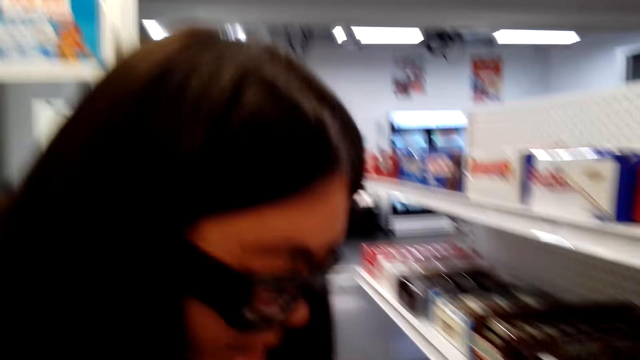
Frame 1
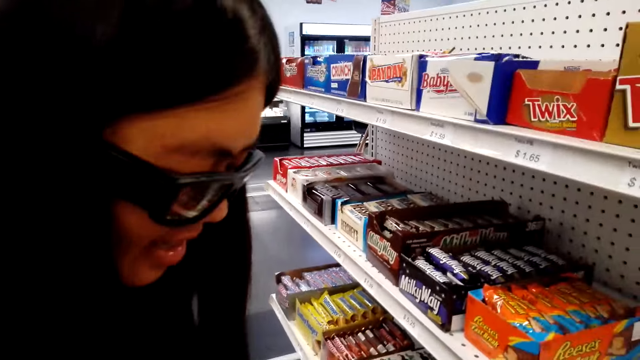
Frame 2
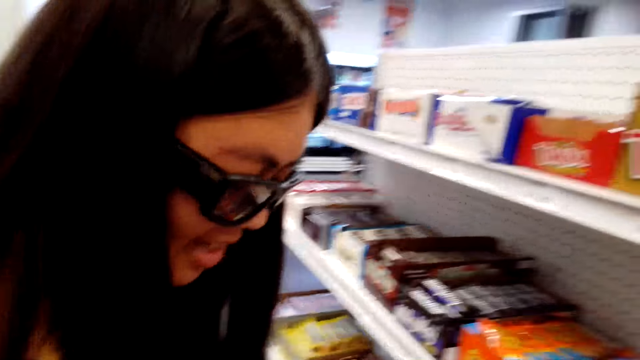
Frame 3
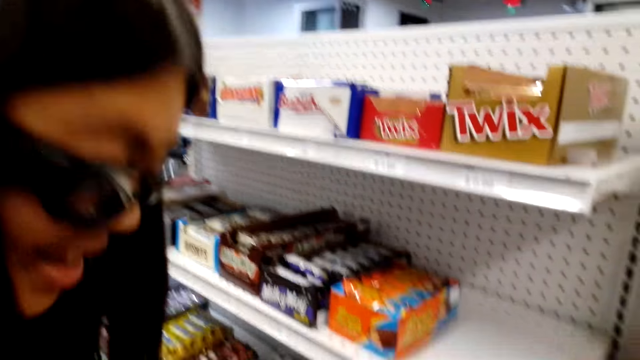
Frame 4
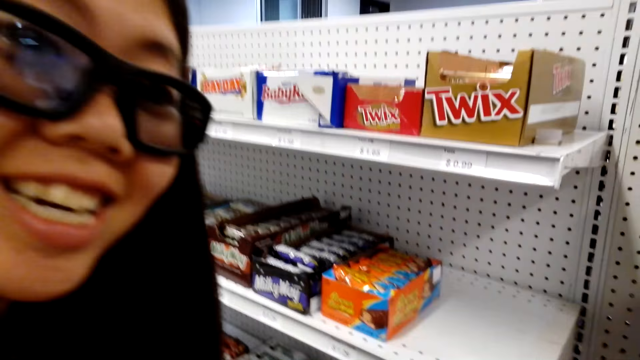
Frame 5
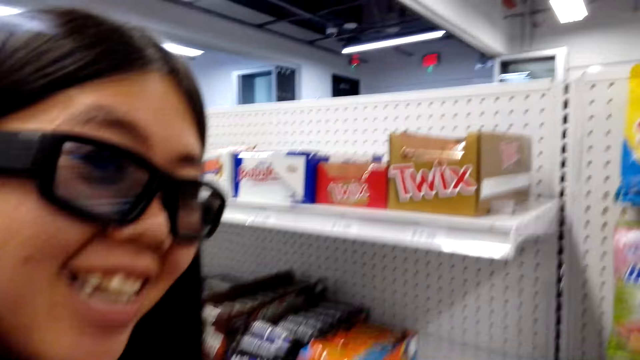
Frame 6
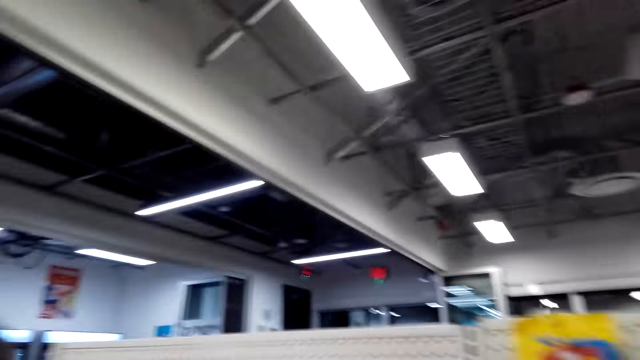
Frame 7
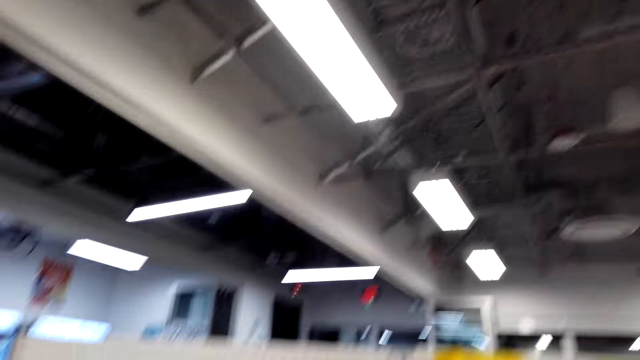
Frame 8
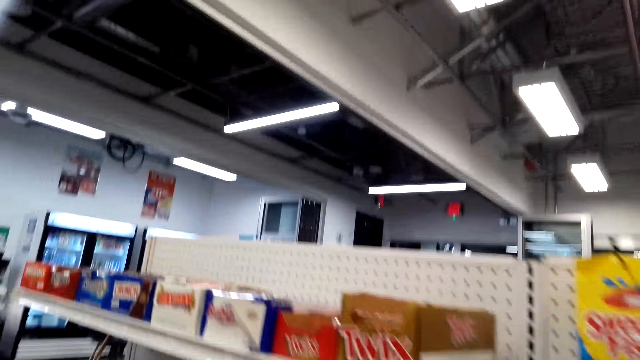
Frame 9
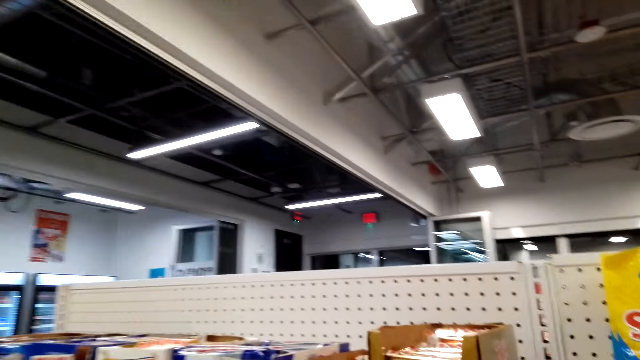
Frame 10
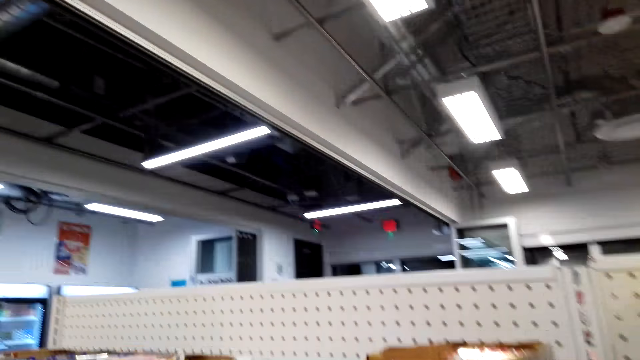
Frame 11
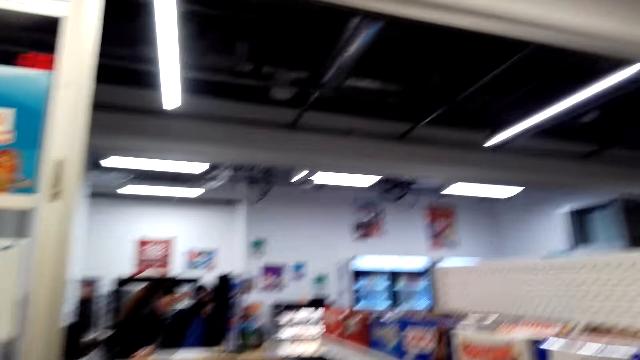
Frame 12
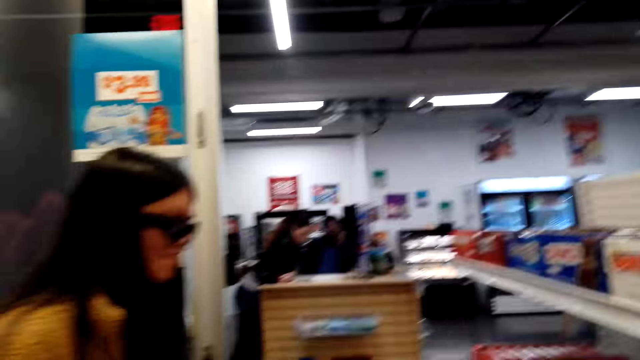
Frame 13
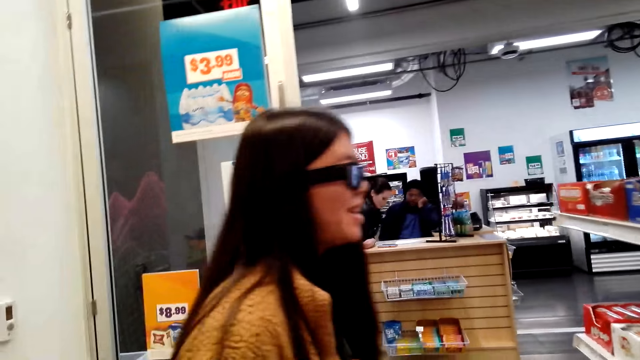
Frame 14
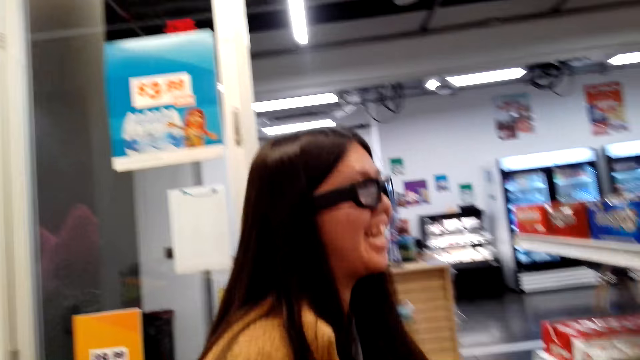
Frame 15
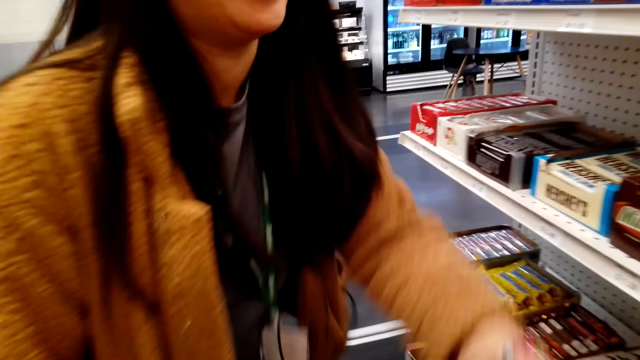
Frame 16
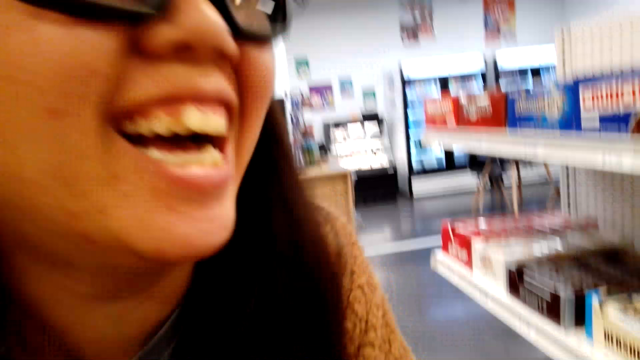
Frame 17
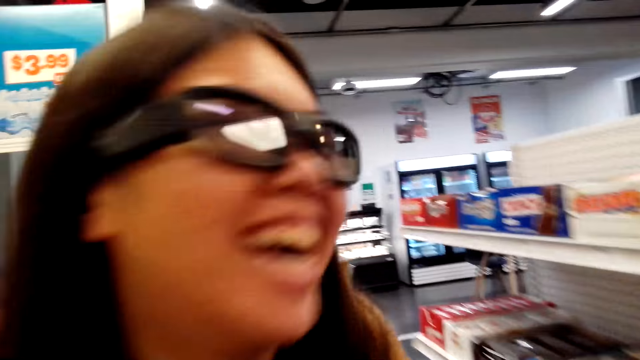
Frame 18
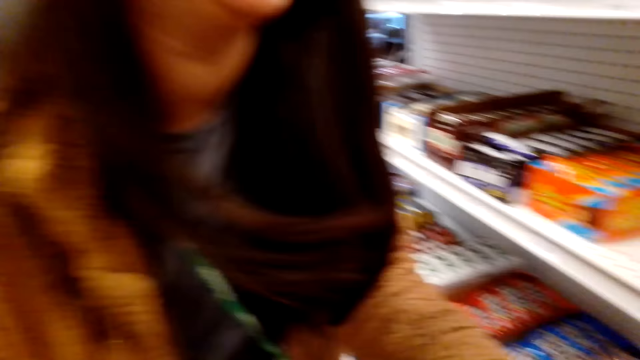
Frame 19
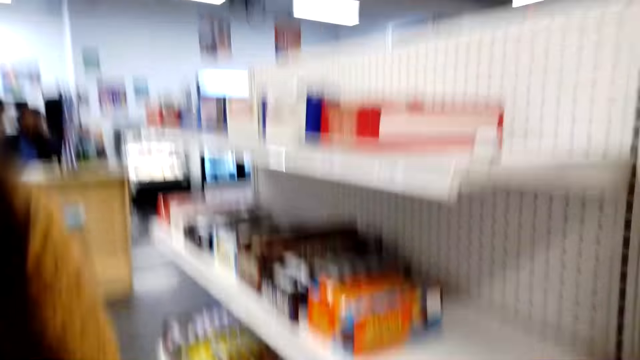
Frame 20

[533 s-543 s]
The camera wearer talks to a woman.

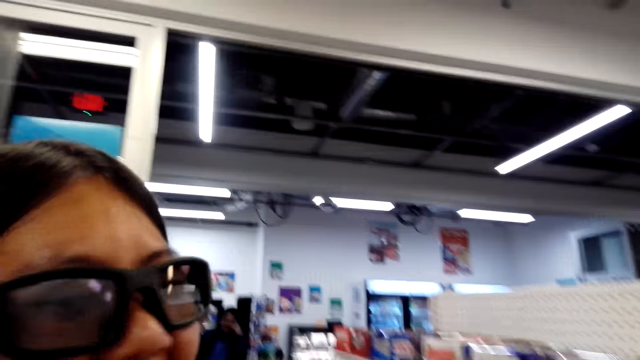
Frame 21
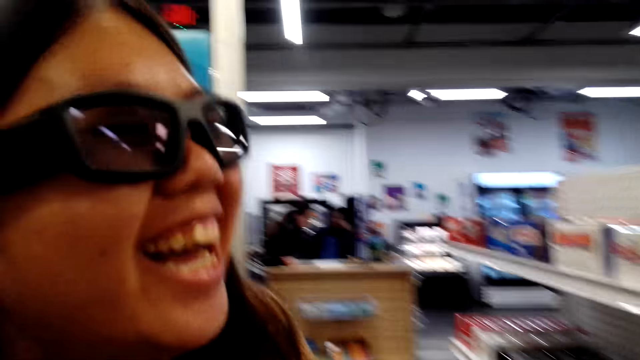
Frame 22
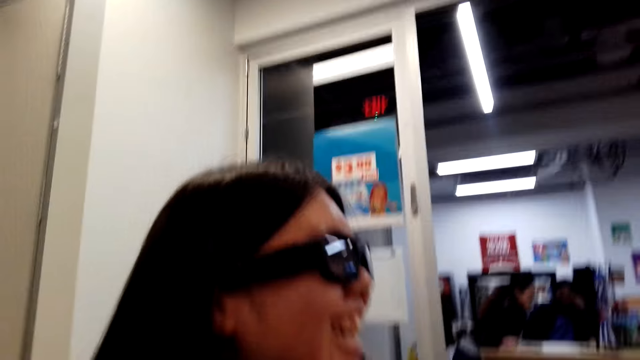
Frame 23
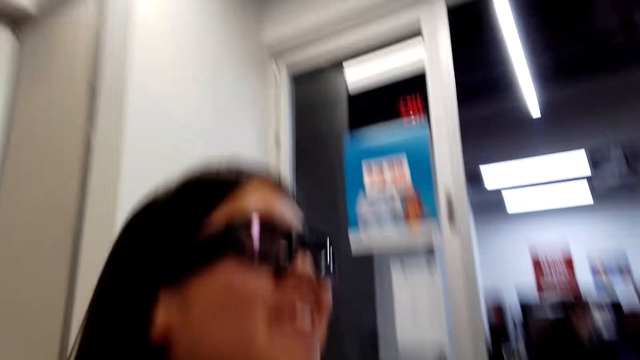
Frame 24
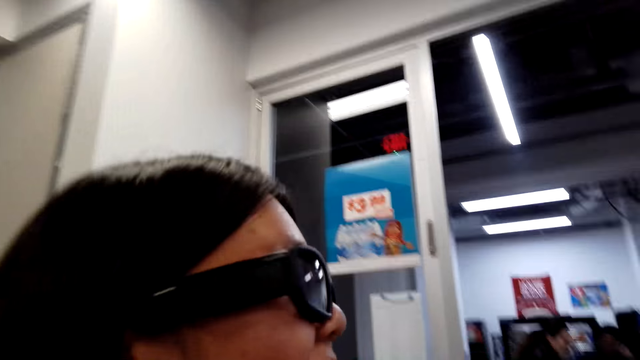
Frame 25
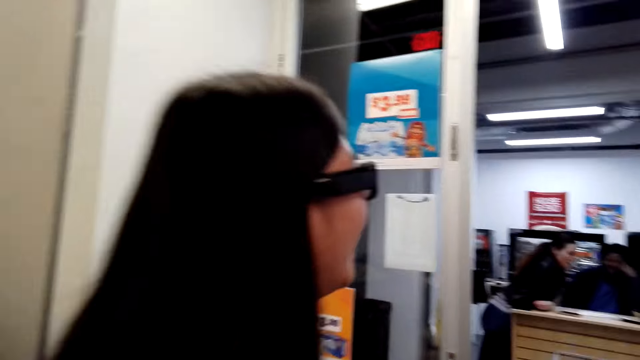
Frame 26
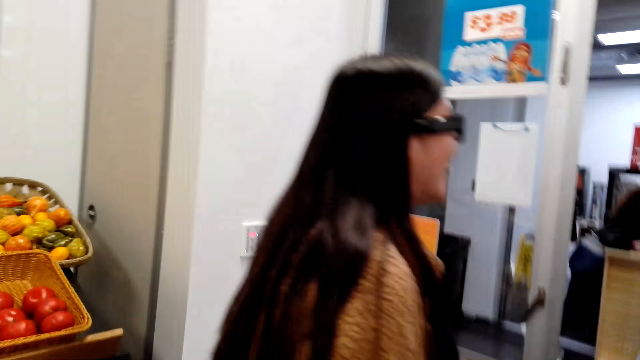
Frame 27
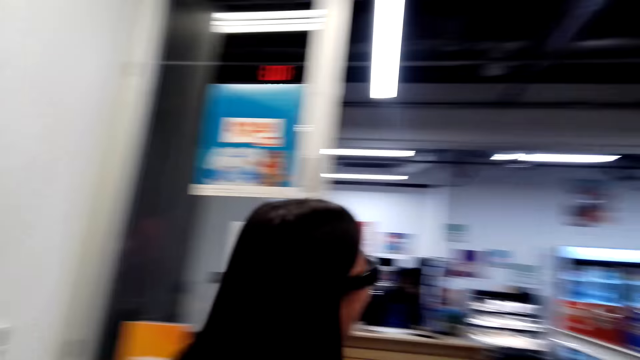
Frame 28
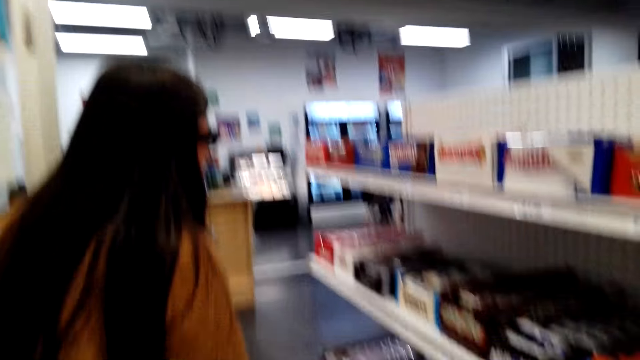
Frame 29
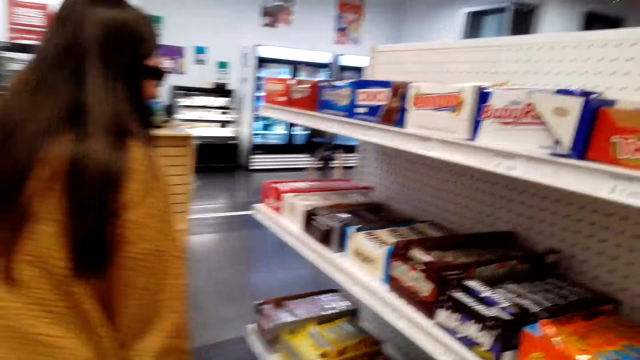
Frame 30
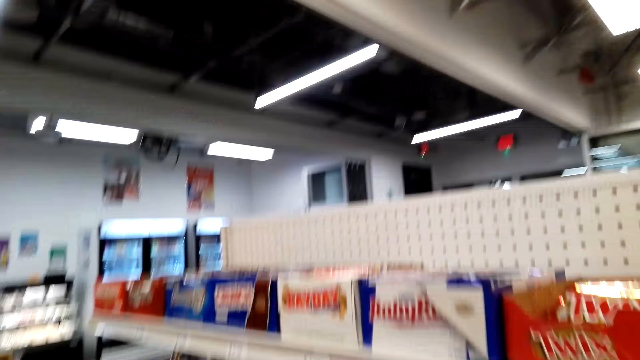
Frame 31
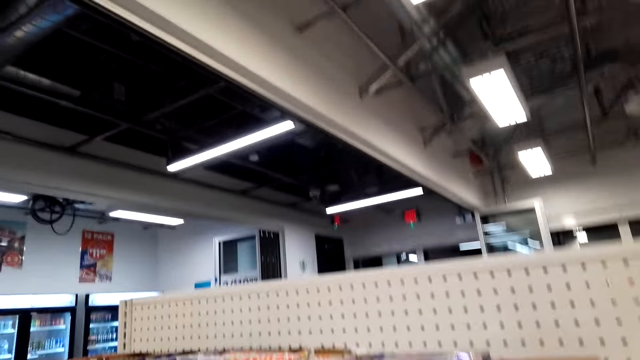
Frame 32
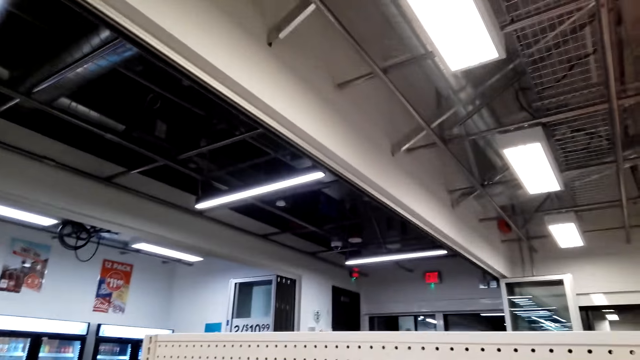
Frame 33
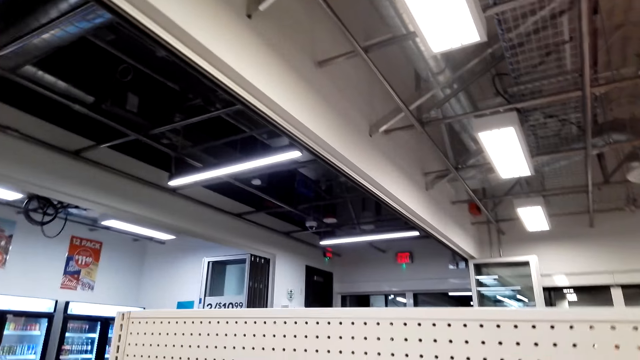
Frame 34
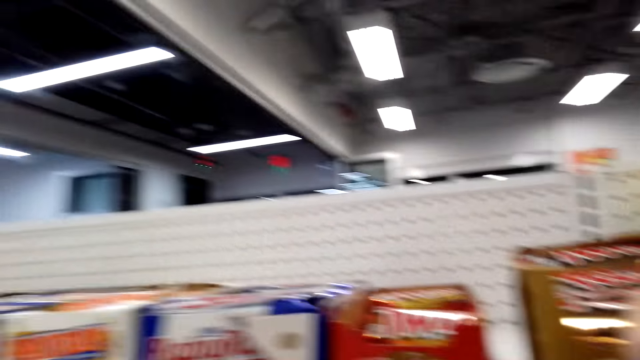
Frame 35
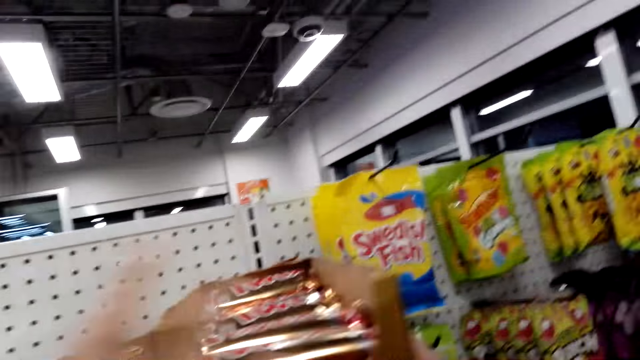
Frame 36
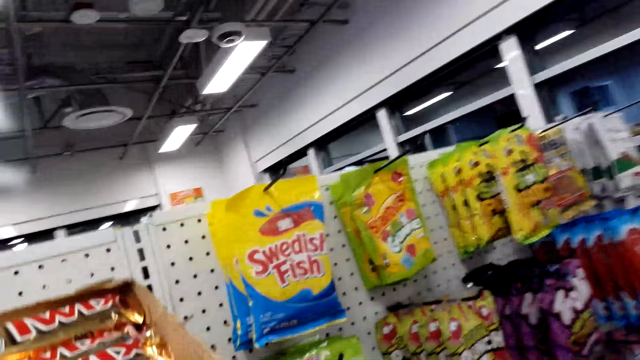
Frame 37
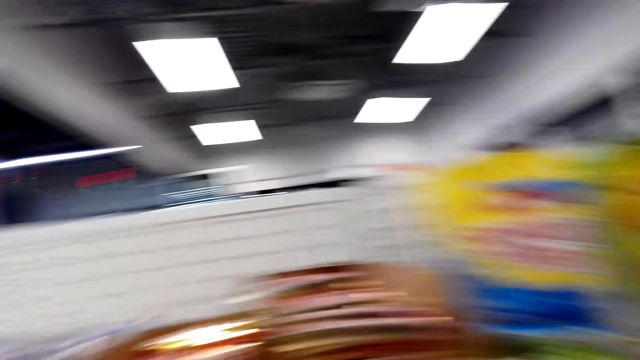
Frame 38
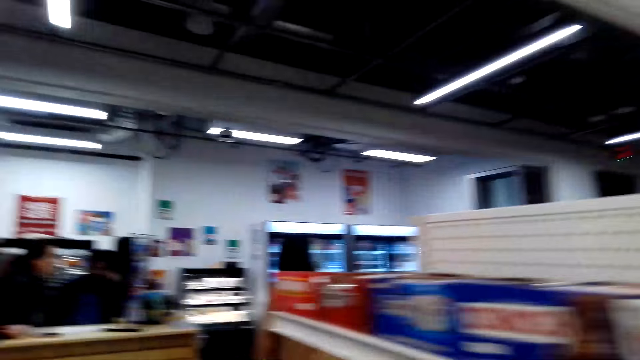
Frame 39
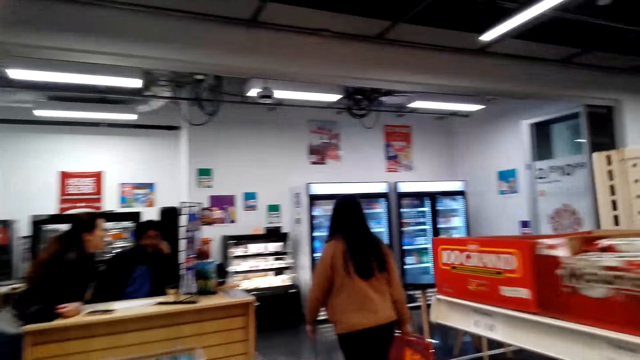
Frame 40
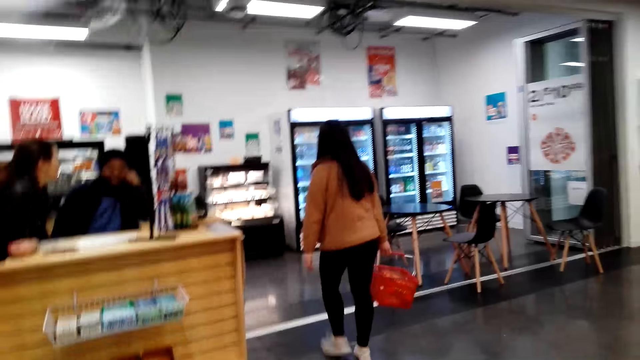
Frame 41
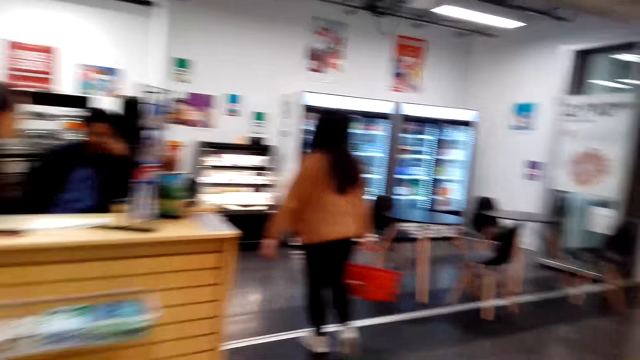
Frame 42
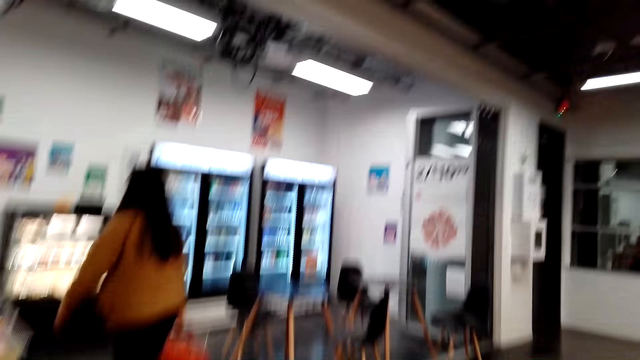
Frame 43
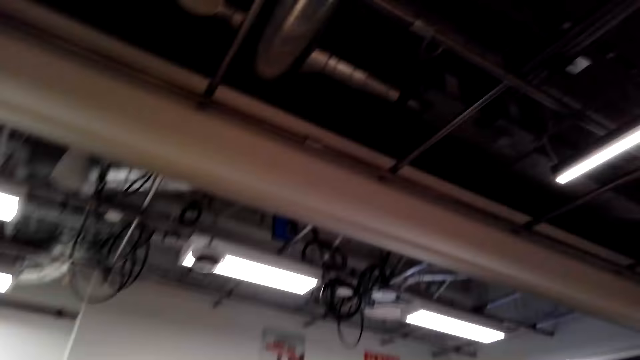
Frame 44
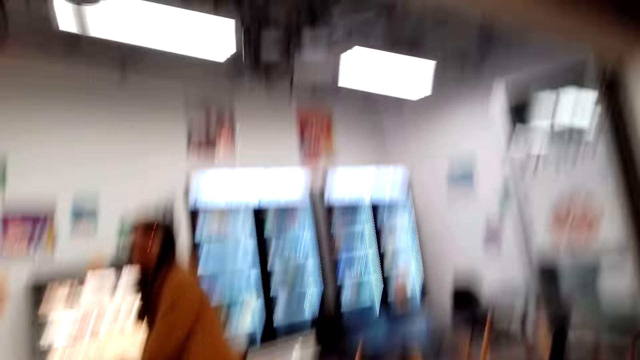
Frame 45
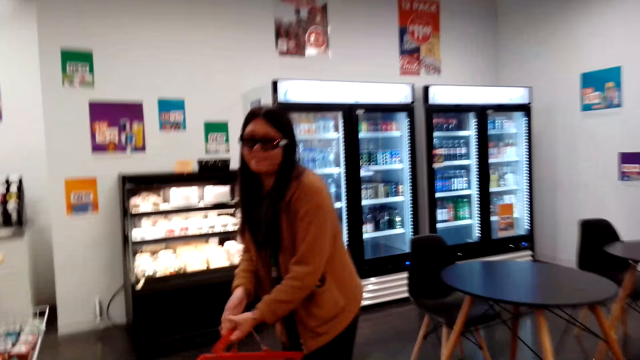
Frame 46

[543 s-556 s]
The camera wearer looks around. They move around. They look around. They walk around the store shelf. A woman moves around. The woman carries a basket.
